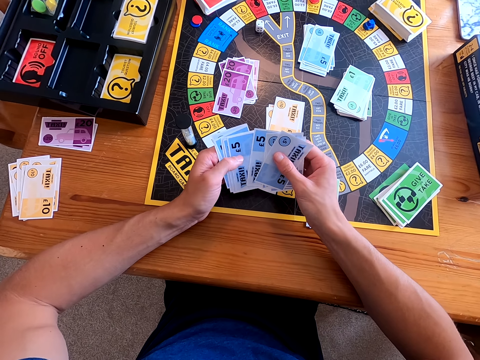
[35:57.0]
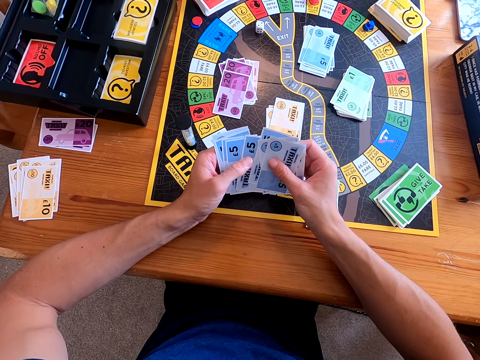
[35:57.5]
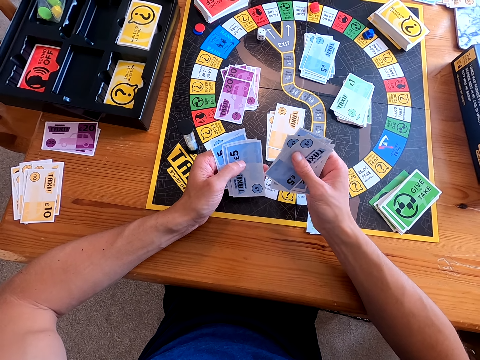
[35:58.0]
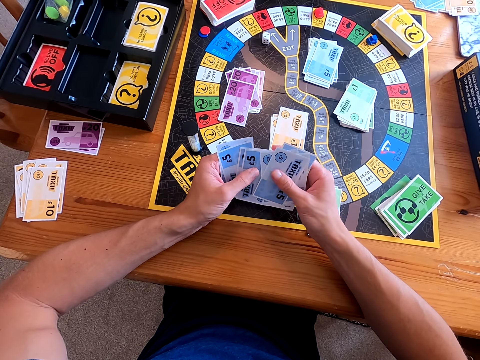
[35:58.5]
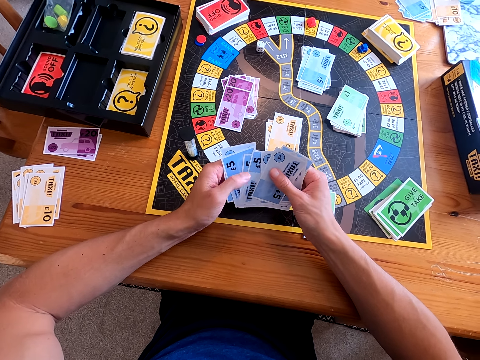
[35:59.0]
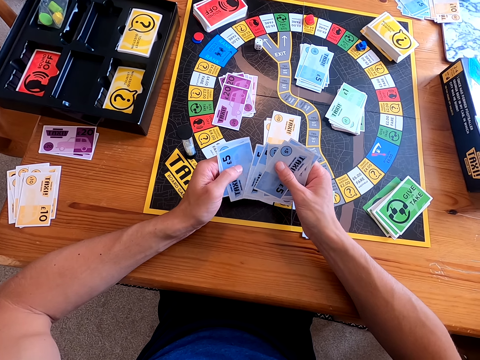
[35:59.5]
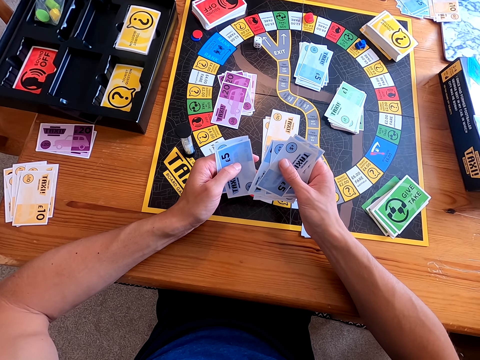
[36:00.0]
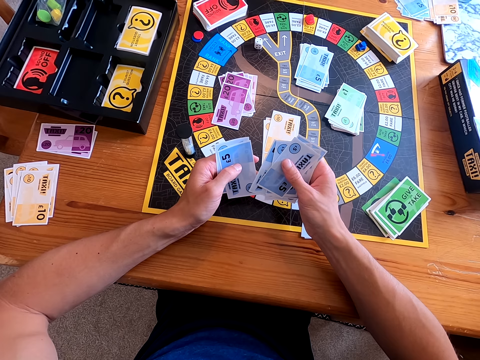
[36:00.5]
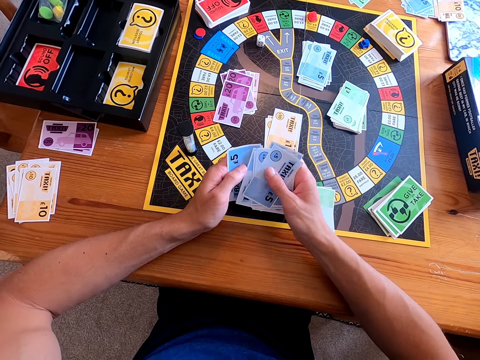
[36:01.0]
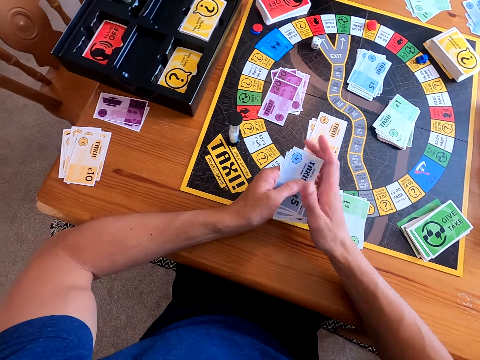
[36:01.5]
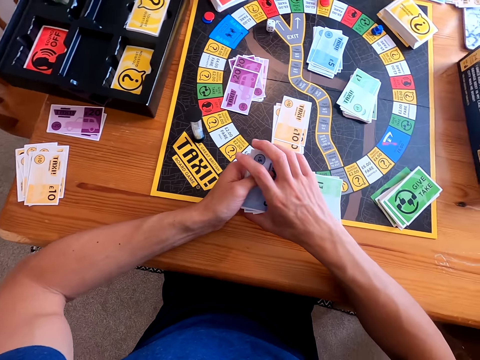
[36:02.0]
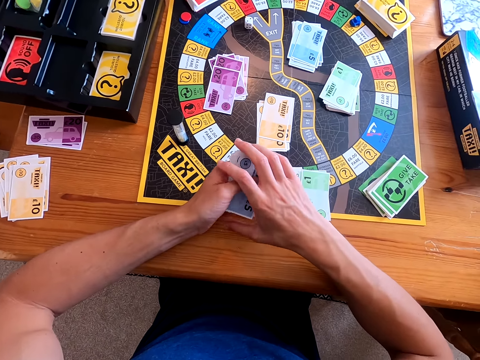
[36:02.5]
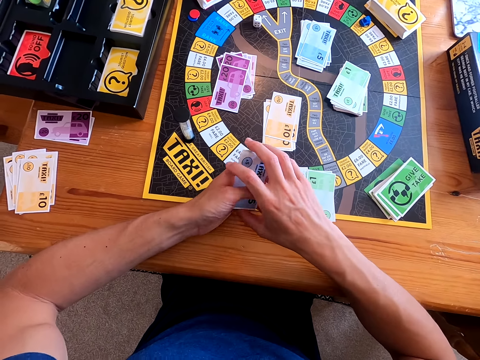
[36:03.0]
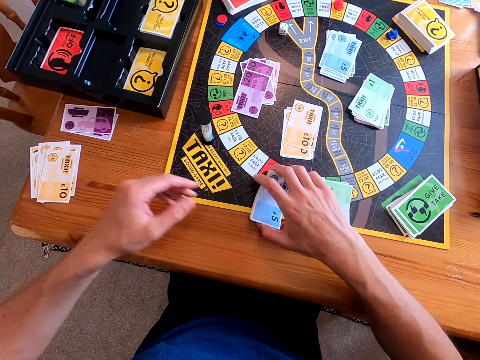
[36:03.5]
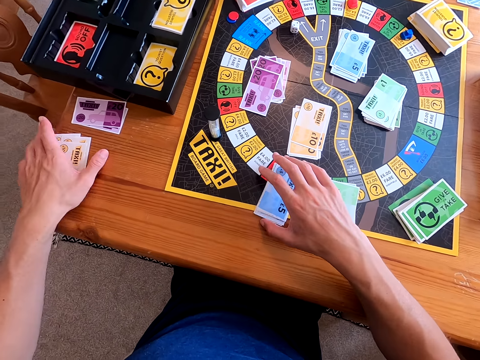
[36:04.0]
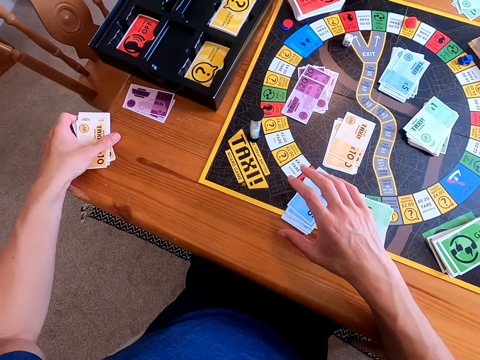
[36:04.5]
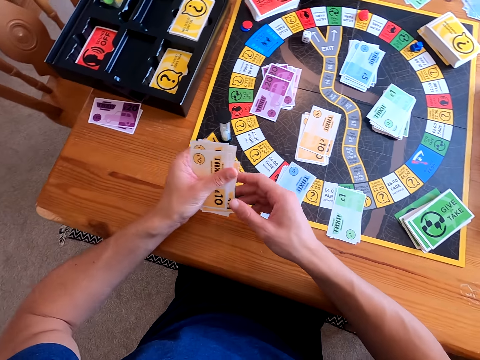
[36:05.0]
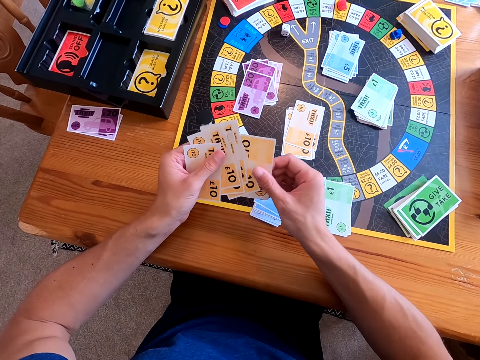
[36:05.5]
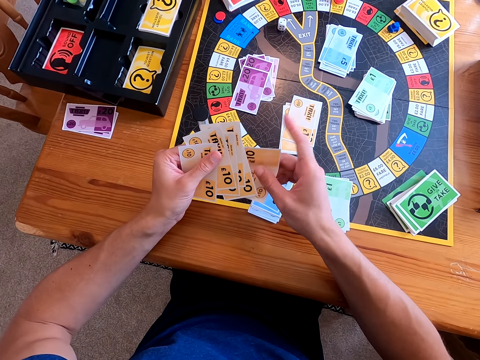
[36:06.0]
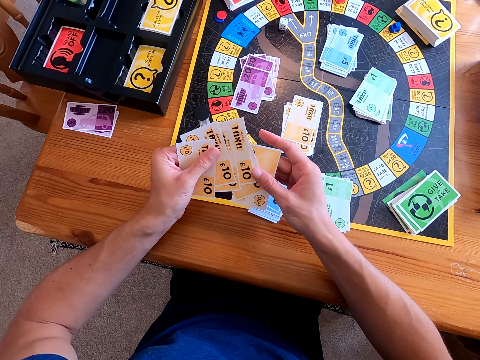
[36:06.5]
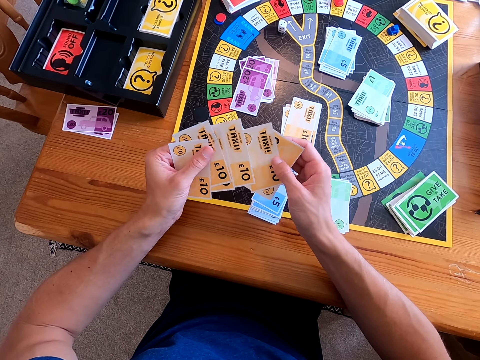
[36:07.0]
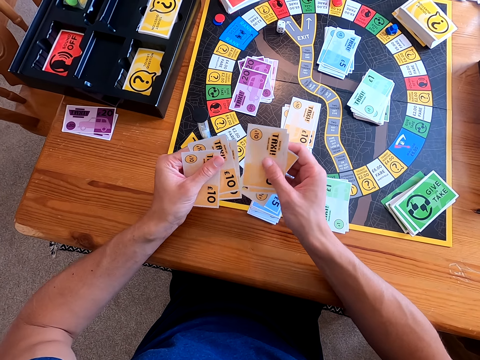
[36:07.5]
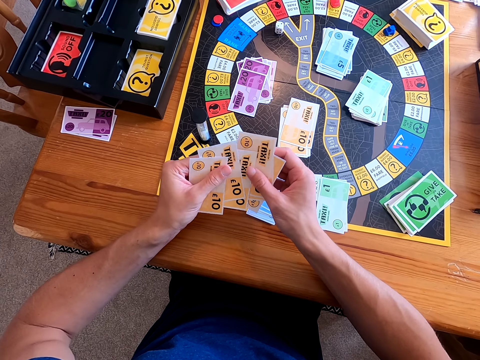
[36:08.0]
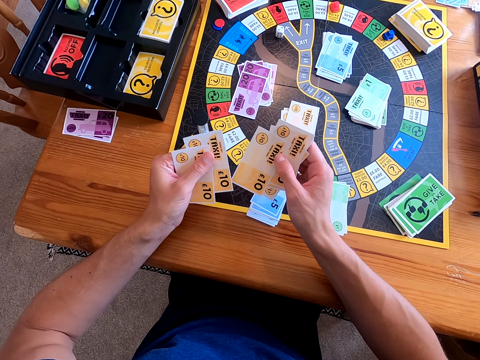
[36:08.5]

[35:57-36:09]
The camera wearer holds the cards together. They put the cards on the table. They pick the cards from the table. They count the cards.

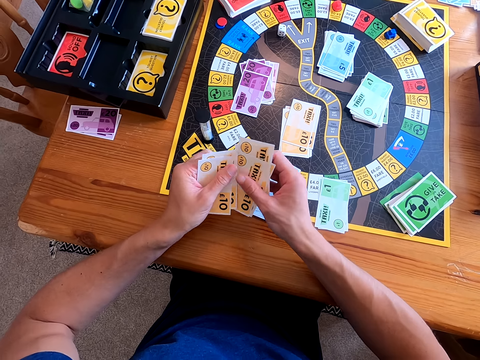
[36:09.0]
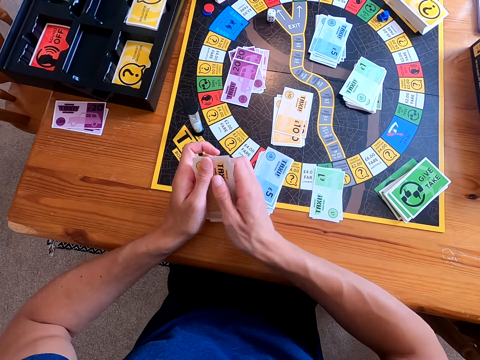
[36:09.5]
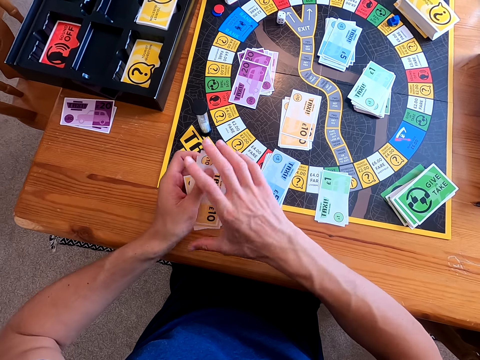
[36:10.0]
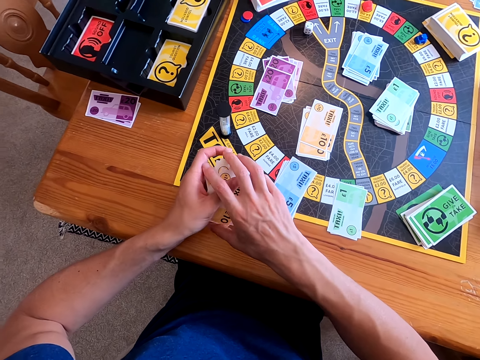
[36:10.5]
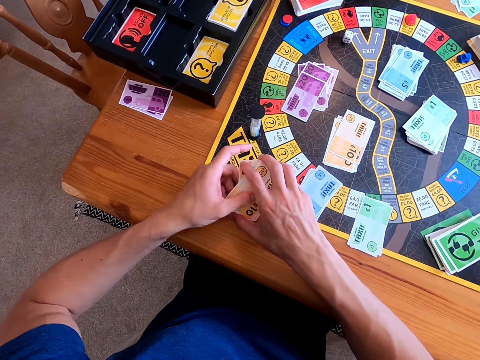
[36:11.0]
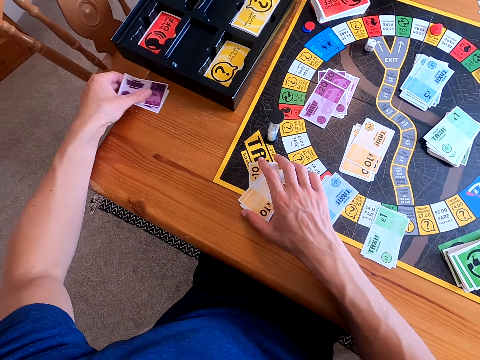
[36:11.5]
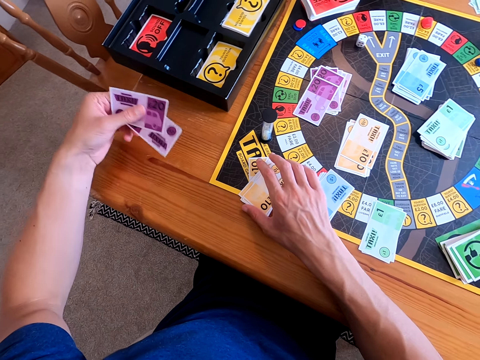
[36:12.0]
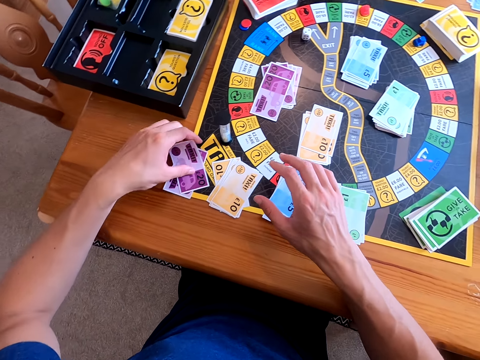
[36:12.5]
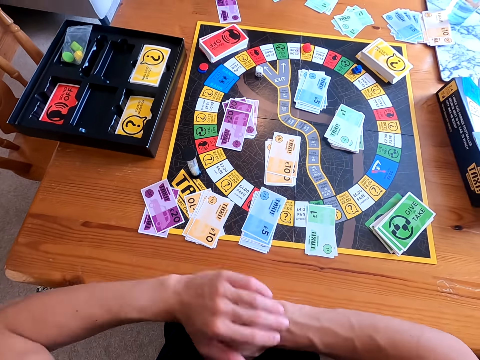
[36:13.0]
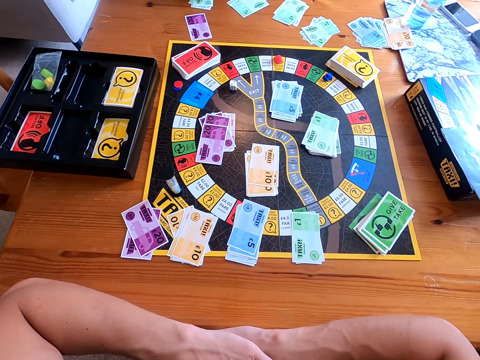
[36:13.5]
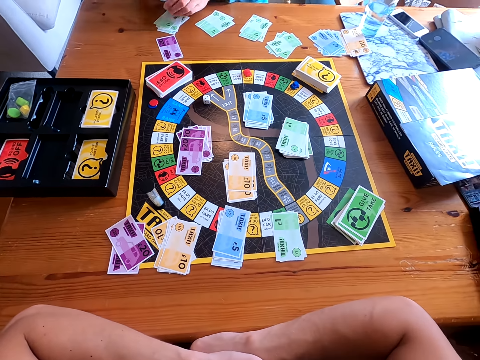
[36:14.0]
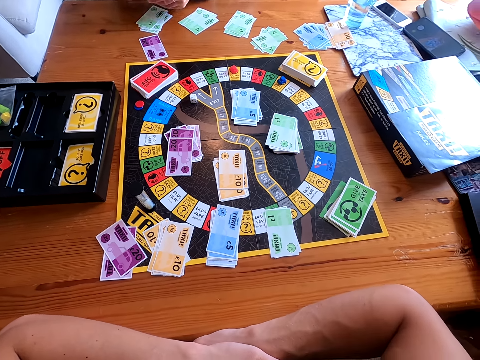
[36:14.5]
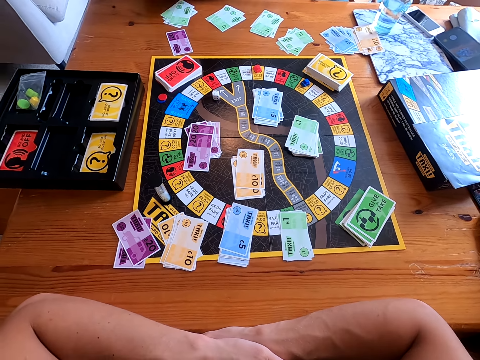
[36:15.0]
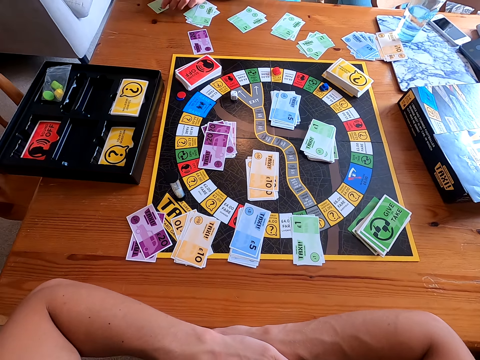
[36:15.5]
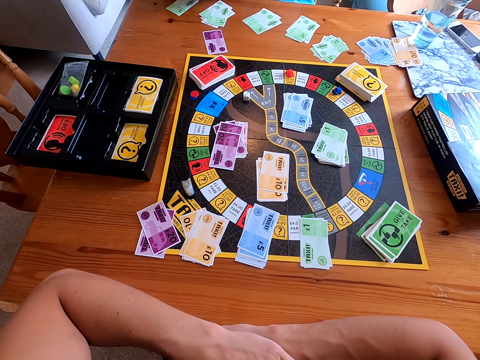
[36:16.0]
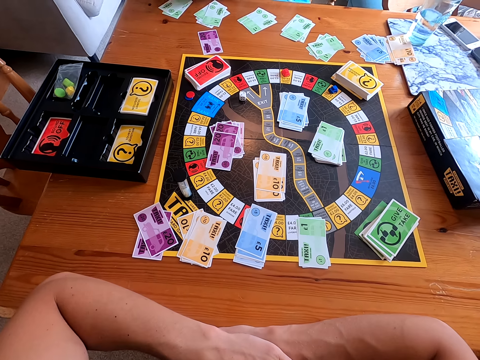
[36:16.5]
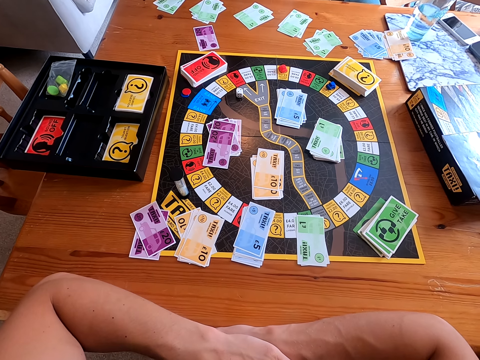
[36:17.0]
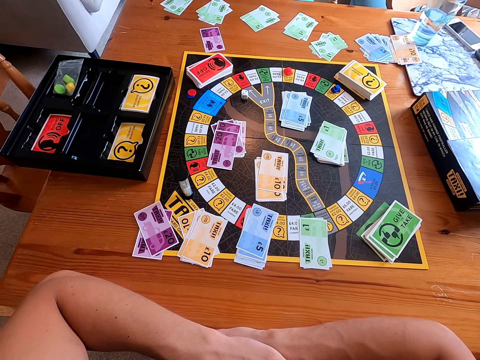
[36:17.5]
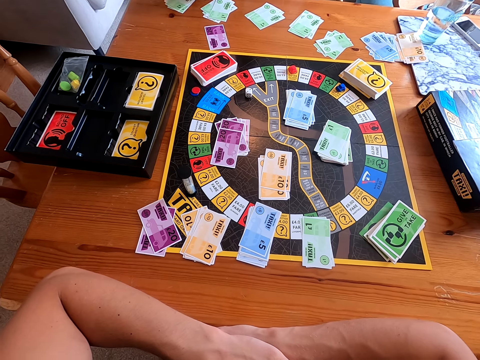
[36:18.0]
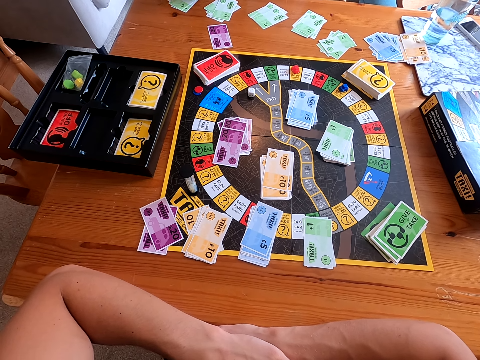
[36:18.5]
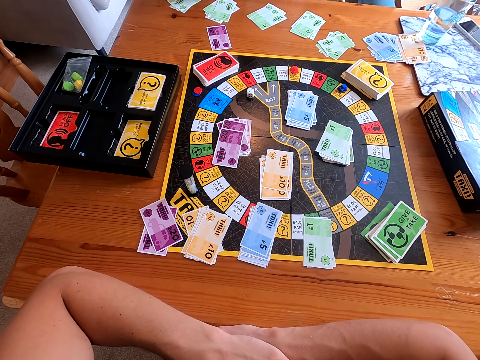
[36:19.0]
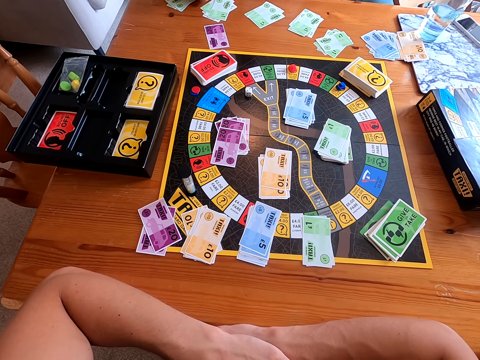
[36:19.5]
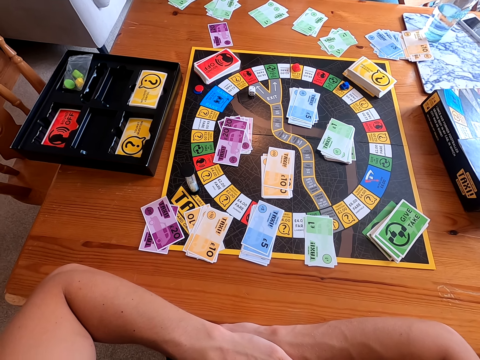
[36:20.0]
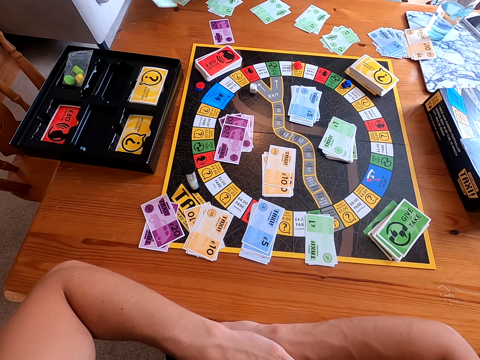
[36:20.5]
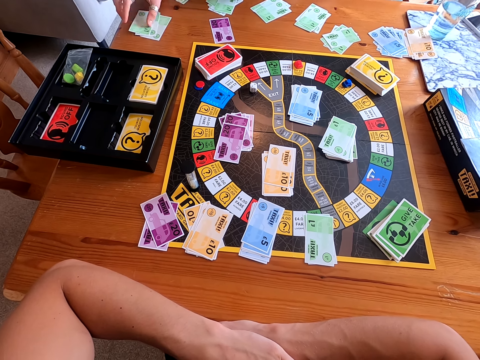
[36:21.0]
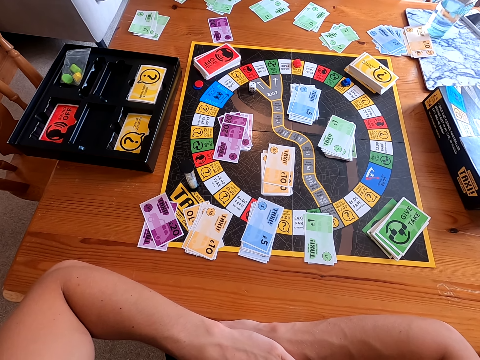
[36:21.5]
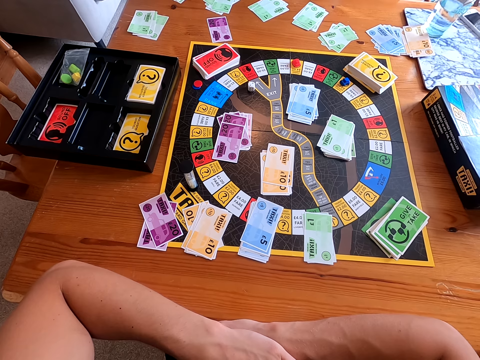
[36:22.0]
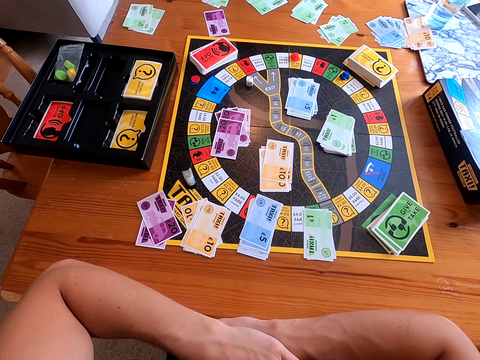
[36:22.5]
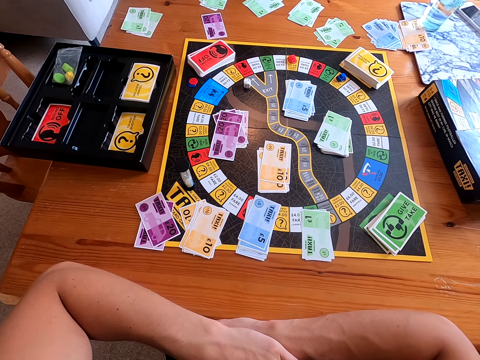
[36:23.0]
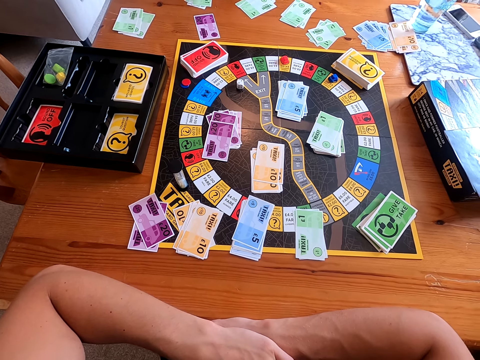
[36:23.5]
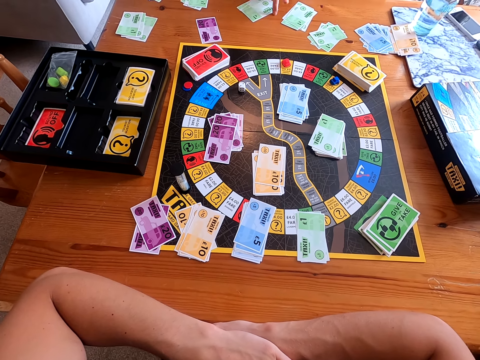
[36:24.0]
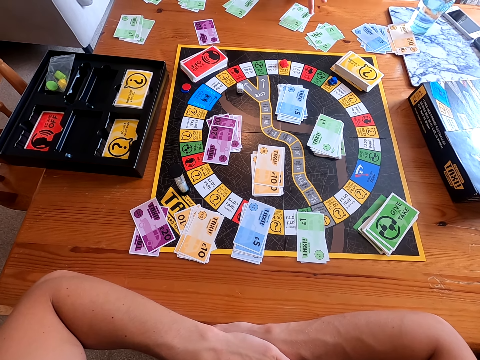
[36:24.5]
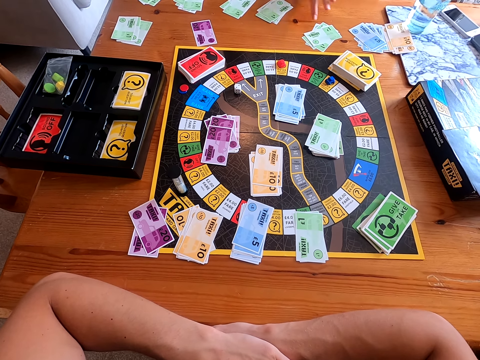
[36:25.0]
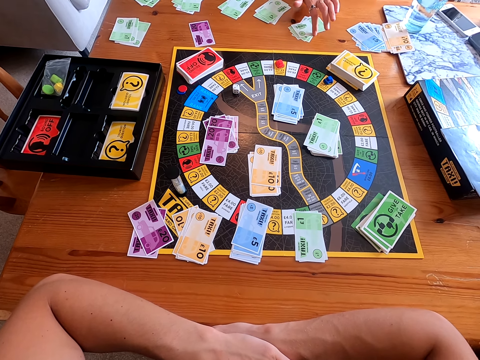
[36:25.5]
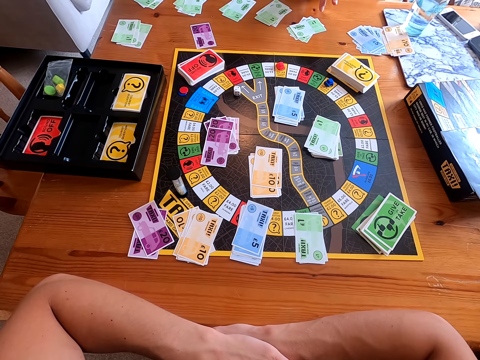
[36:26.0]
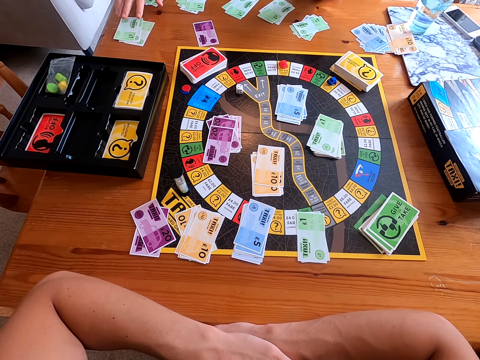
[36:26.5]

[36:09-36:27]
The camera wearer holds the cards together. He puts the cards on the table. He picks the cards from the table. He puts the cards on the table. He folds his hands. A woman counts the green cards on the table. The woman places the green cards on the table. The woman talks to the camera wearer. The camera wearer talks to the woman. The woman slides batches of the green cards on the table.
